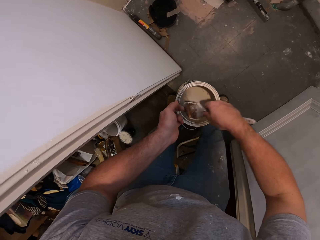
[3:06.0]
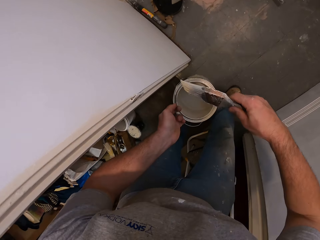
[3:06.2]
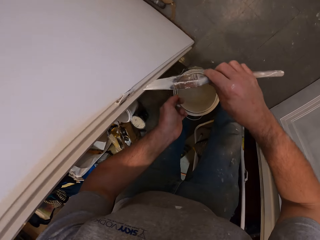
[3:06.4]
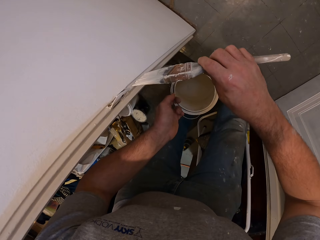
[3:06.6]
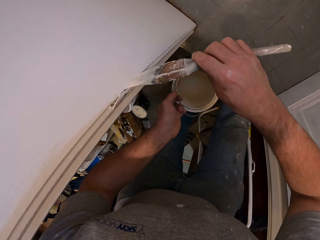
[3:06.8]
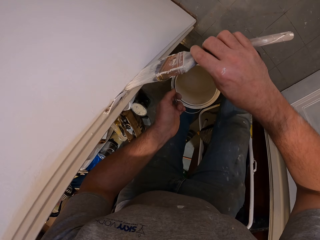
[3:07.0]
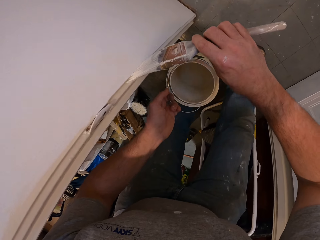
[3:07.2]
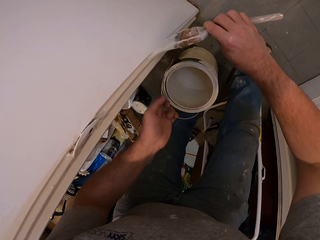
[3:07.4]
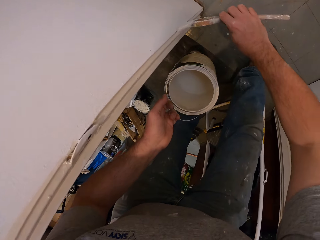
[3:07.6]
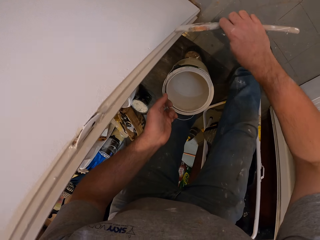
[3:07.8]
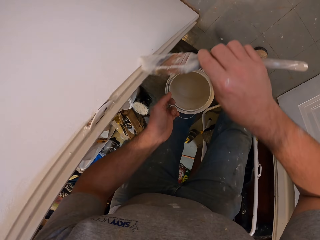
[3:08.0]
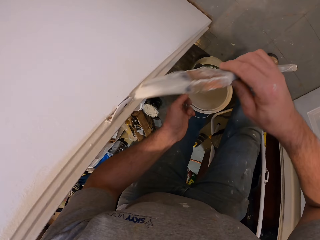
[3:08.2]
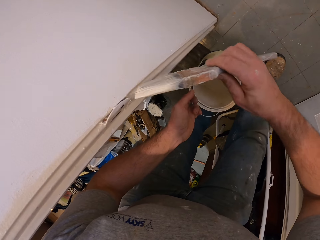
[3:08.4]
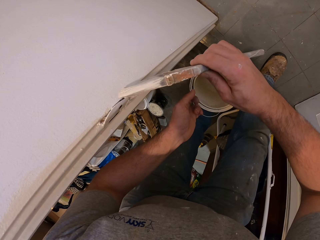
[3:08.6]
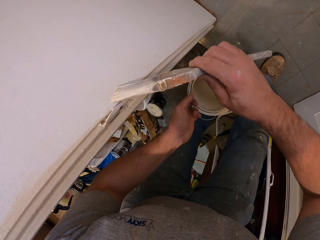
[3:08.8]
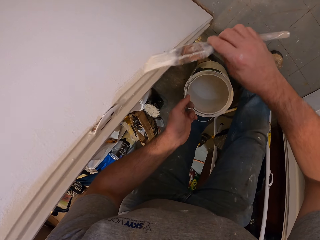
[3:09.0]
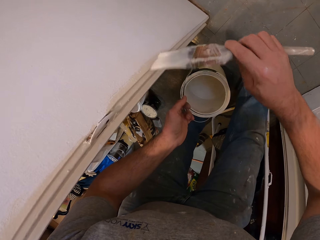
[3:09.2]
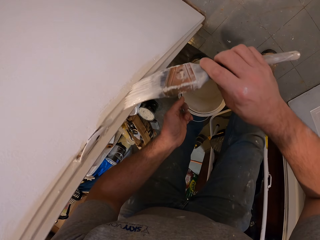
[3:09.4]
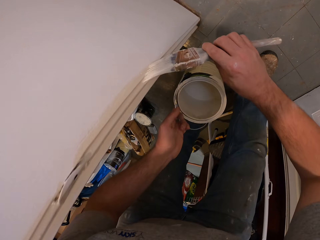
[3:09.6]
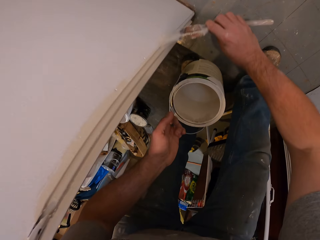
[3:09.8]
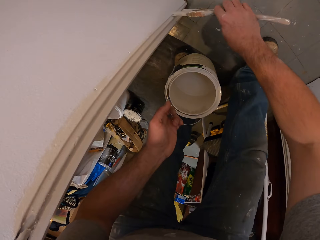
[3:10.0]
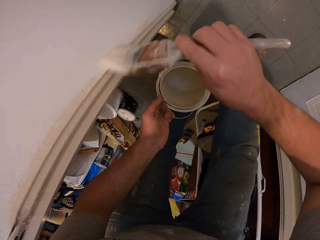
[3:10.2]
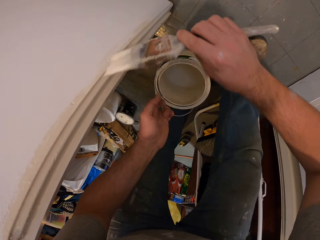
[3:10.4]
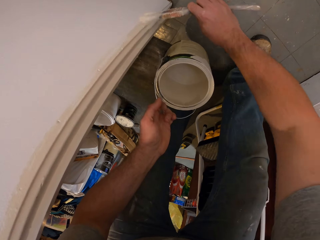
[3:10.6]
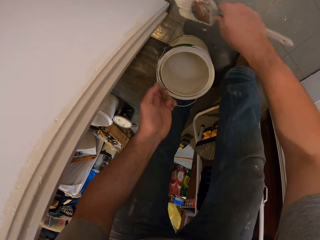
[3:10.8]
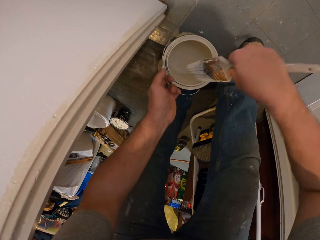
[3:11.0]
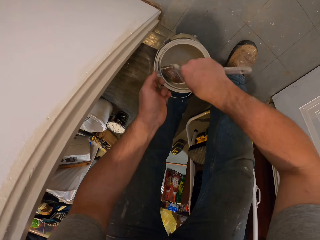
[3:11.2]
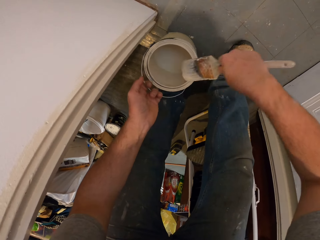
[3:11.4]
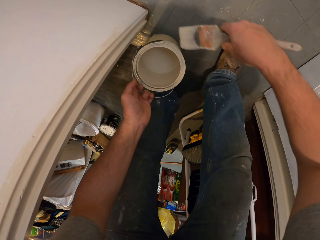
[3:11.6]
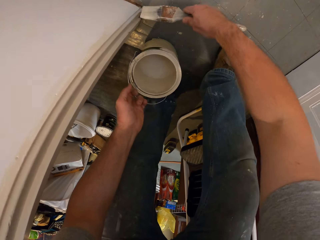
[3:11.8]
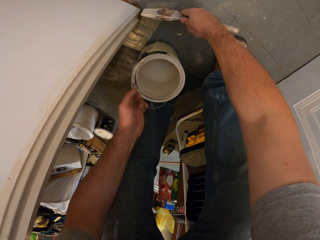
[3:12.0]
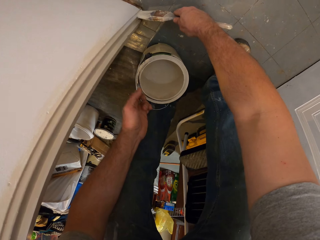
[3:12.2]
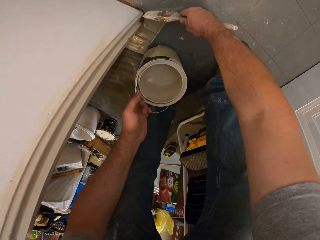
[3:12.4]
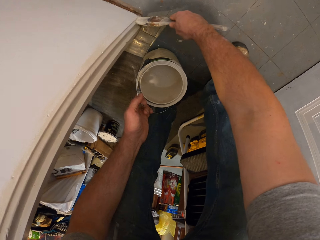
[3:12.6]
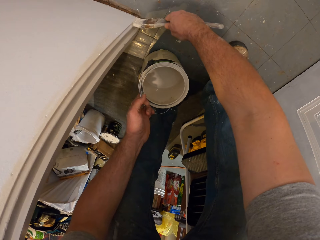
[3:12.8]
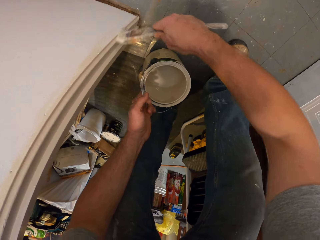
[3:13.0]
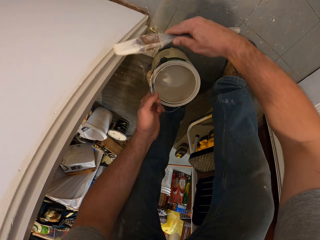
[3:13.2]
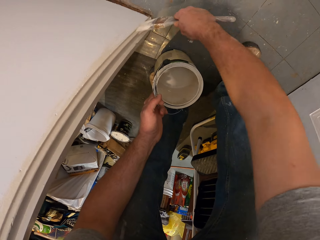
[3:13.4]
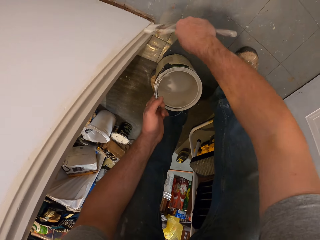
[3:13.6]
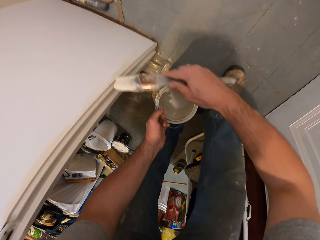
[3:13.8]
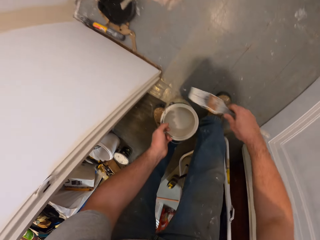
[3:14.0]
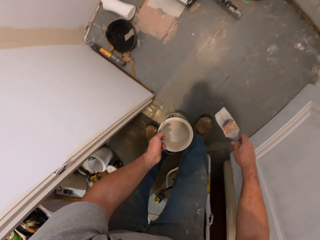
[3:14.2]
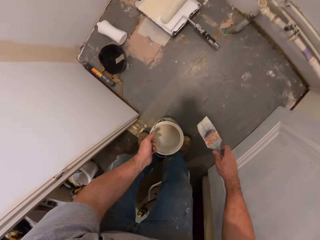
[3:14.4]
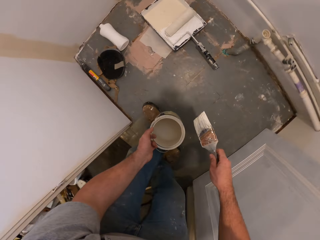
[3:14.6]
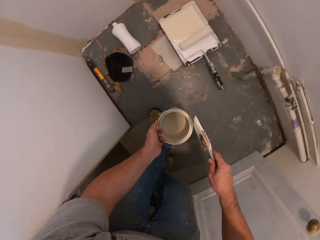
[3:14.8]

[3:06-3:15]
The camera wearer dips the paint brush into the paint can. He paints the room wall with the paint brush in his hand. He dips the paint brush into the paint can. He paints the room wall with the paint brush in his hand.

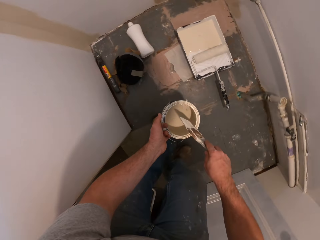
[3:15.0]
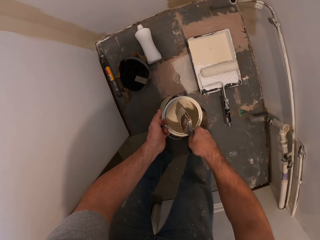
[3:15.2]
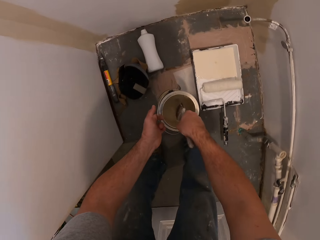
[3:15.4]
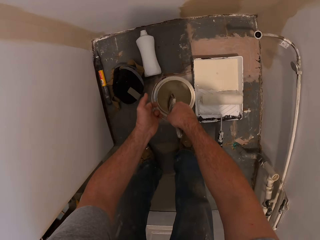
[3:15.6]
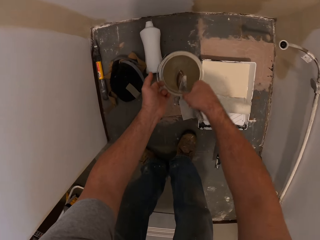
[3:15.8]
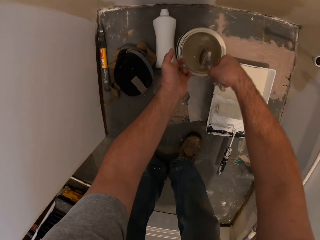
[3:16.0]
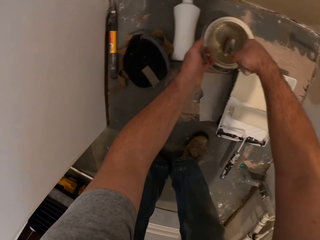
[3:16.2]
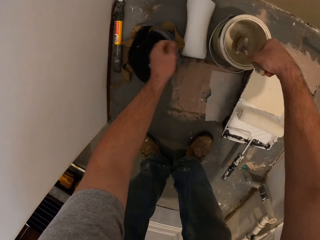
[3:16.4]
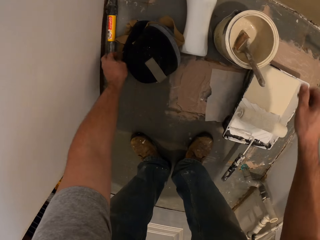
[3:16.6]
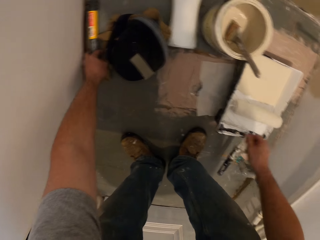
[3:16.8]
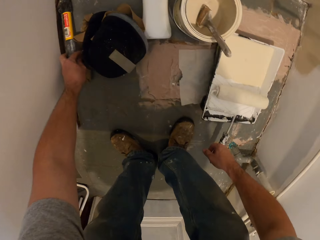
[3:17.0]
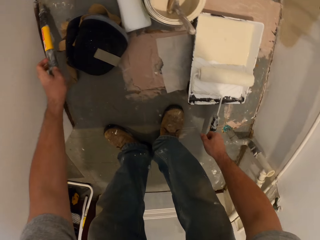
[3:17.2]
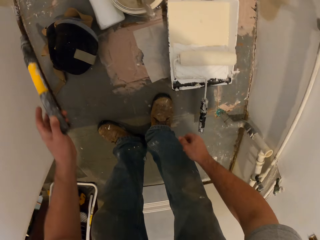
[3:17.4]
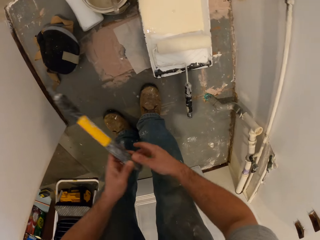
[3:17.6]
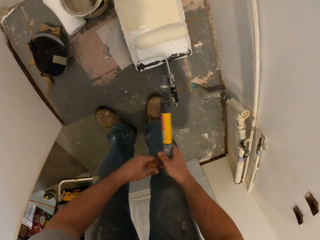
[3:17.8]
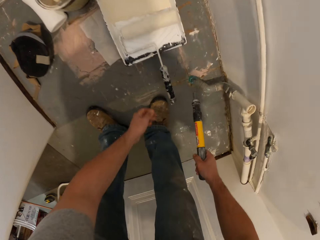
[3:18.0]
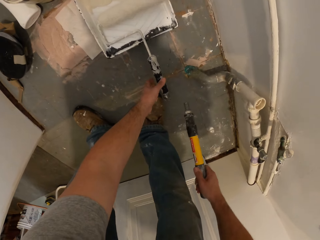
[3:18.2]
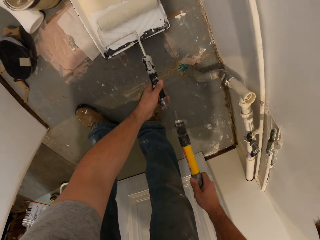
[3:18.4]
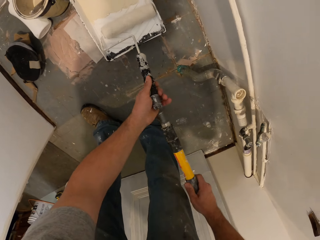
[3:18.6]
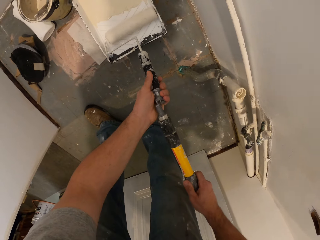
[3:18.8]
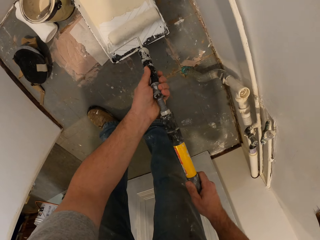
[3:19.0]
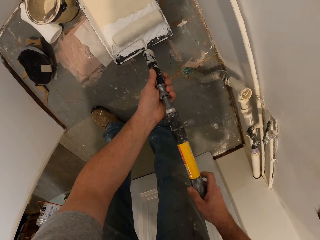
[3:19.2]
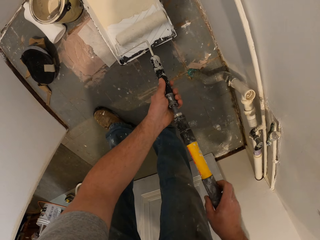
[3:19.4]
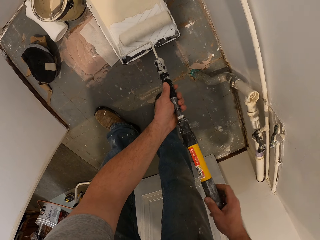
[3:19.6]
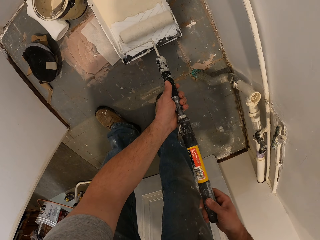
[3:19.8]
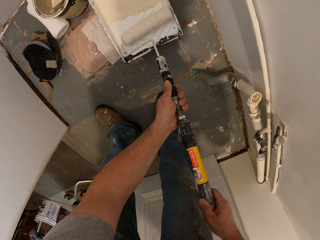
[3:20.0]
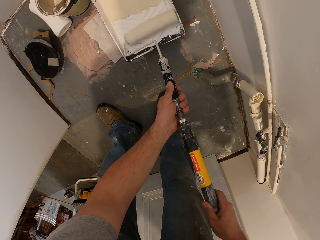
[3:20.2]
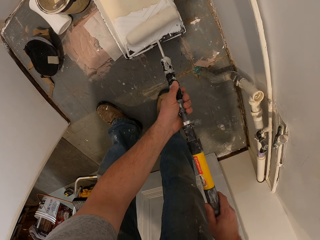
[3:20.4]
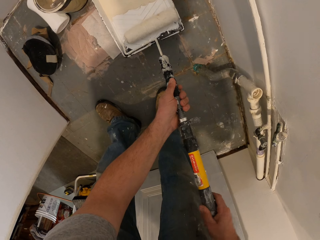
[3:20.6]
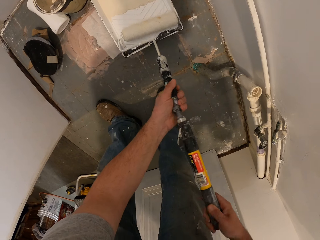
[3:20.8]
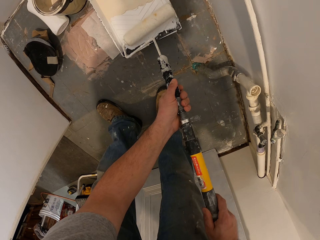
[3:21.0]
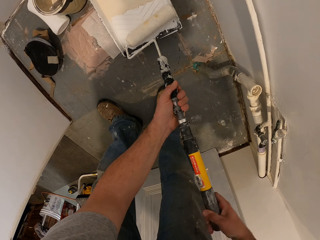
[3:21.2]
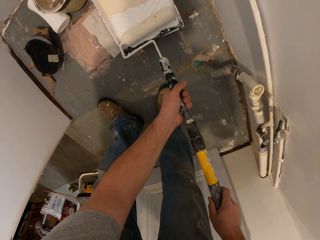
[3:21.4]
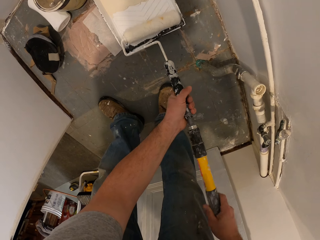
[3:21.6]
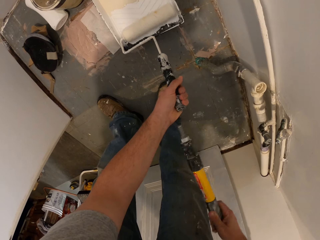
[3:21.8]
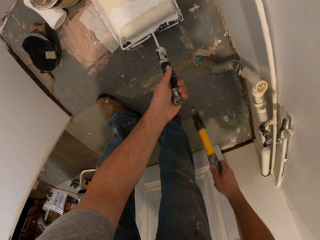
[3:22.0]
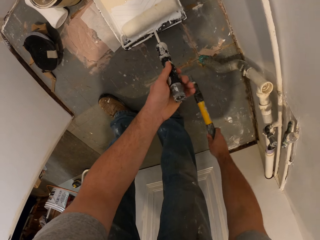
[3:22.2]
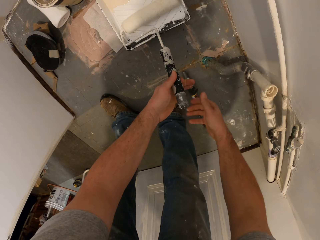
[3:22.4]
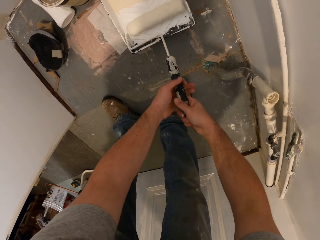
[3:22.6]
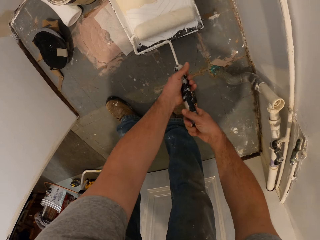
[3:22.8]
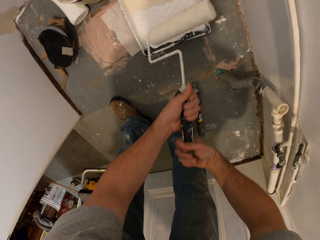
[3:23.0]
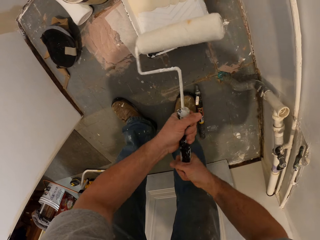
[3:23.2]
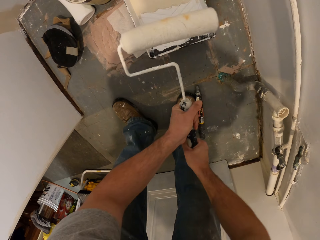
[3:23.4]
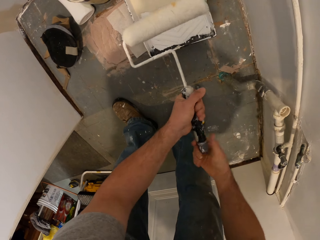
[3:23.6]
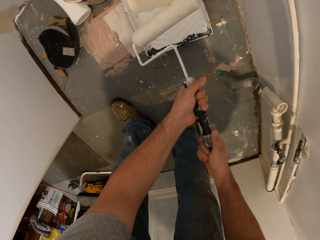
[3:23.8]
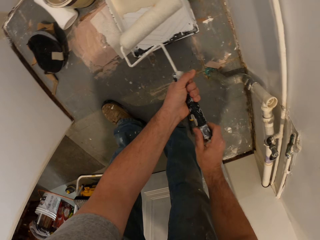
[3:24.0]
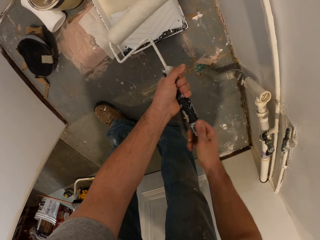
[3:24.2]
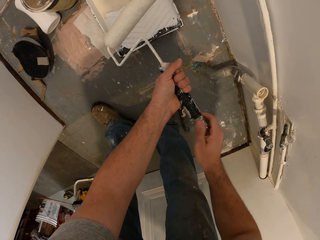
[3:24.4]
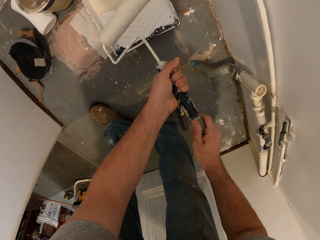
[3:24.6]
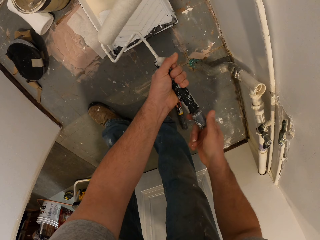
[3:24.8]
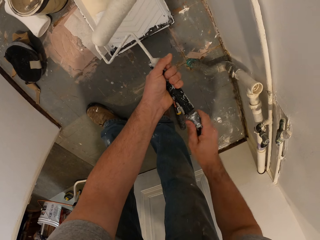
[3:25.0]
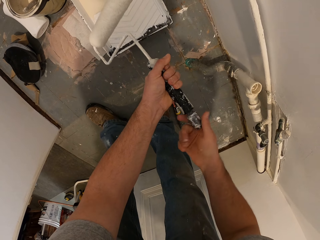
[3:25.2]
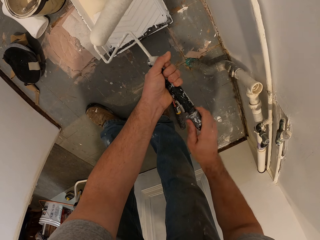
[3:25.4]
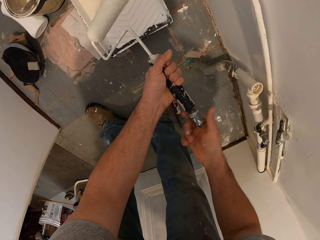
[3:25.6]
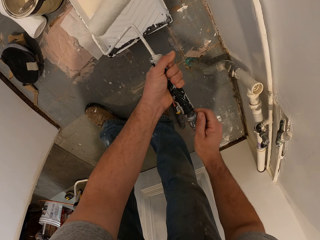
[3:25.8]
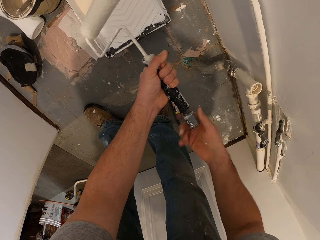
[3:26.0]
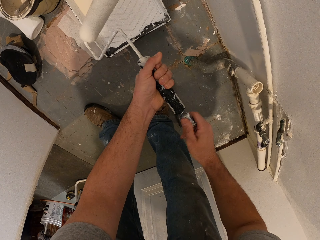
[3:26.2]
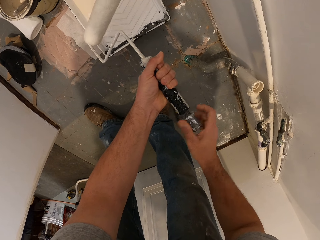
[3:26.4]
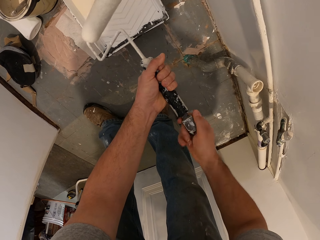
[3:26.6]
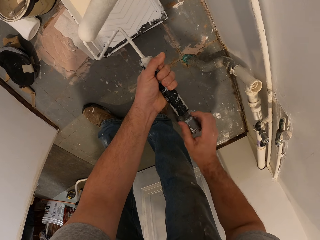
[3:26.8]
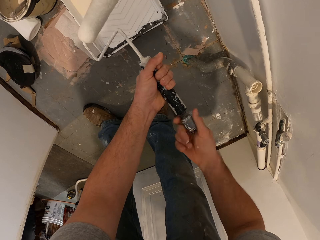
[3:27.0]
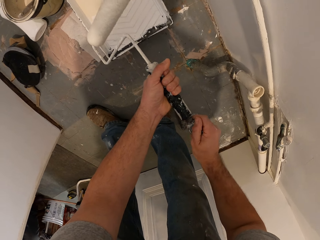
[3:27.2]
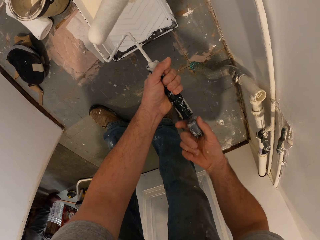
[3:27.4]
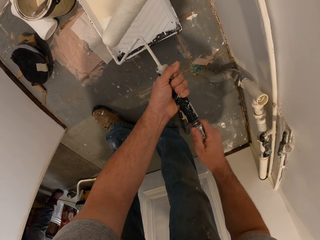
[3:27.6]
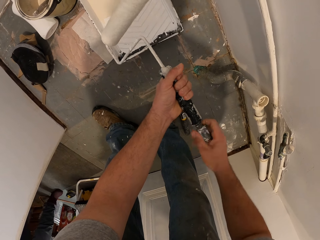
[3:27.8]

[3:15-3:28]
The camera wearer walks around the room. He drops the paint brush into the paint can. He drops the paint can on the floor. He picks up a paint roller brush stick or paint runner's handle on the floor with his left hand. He passes the paint roller brush stick to his right hand. He fixes the paint roller brush stick in the paint roller or paint runner in the paint on the floor. He adjusts the paint roller brush stick with both hands. He removes the paint roller brush stick from the paint roller brush. He drops the paint roller brush stick on the floor. He opens the bottom of the paint runner. He adjusts the paint roller brush.
